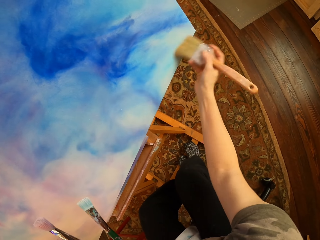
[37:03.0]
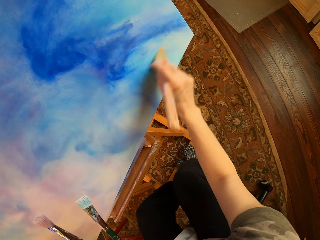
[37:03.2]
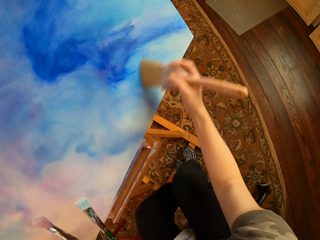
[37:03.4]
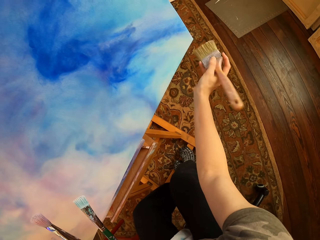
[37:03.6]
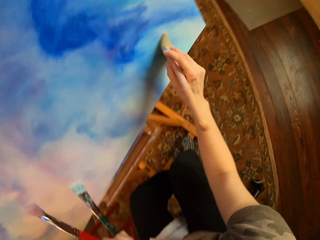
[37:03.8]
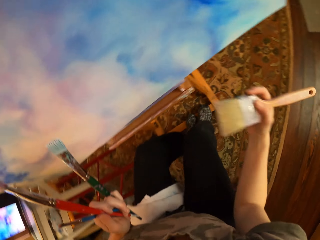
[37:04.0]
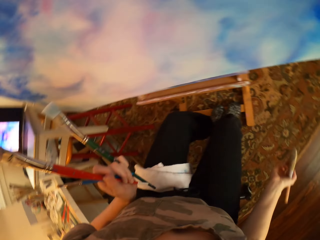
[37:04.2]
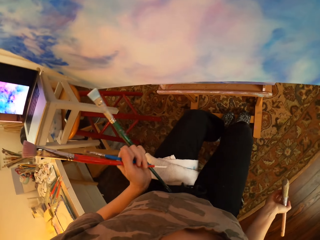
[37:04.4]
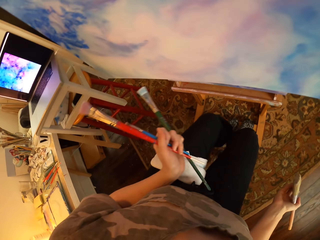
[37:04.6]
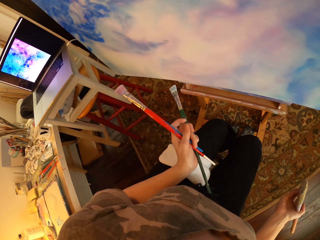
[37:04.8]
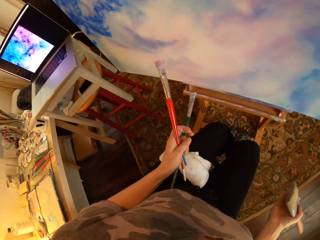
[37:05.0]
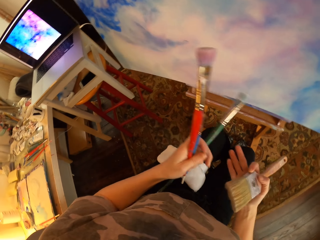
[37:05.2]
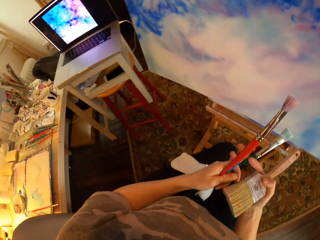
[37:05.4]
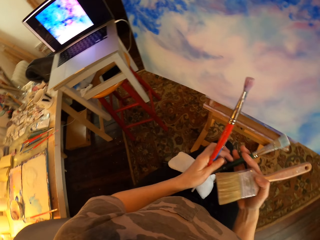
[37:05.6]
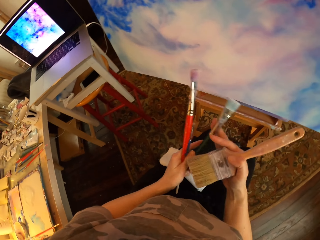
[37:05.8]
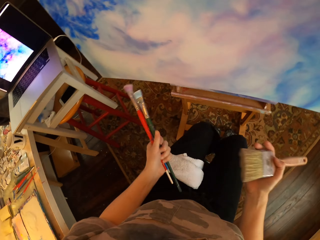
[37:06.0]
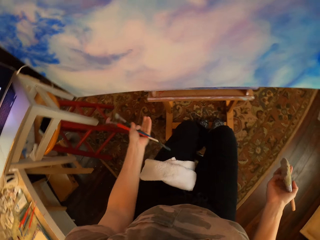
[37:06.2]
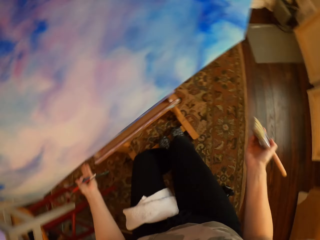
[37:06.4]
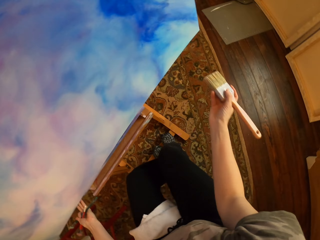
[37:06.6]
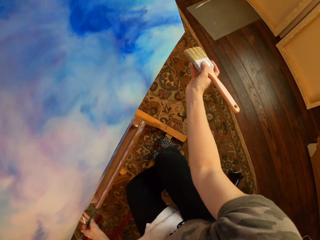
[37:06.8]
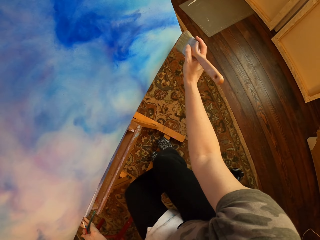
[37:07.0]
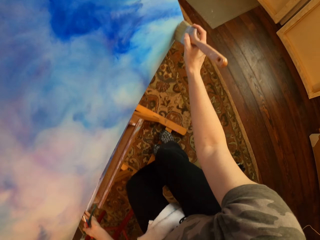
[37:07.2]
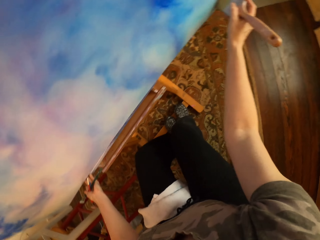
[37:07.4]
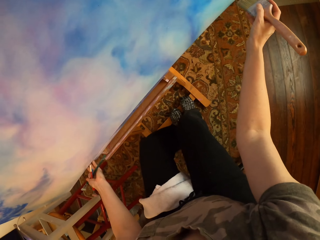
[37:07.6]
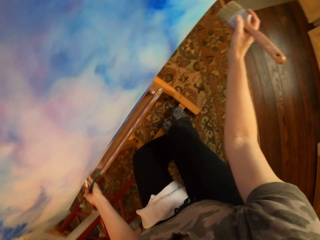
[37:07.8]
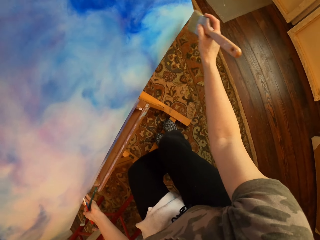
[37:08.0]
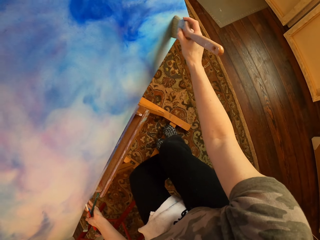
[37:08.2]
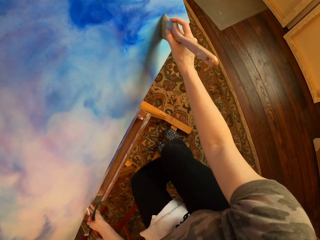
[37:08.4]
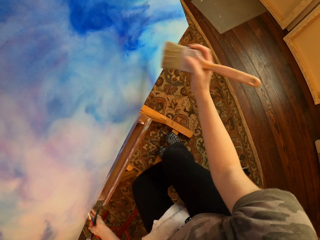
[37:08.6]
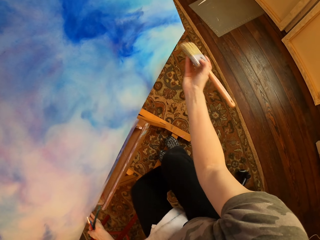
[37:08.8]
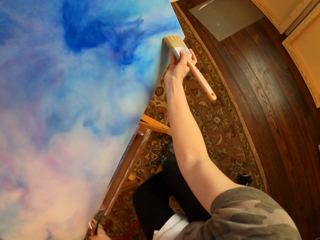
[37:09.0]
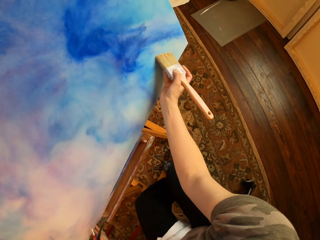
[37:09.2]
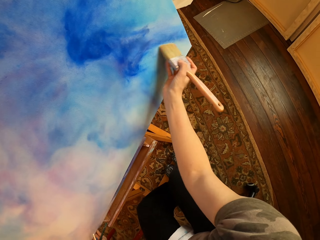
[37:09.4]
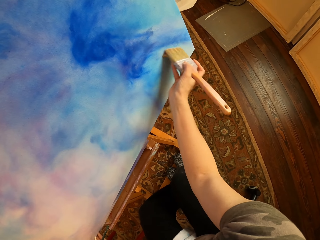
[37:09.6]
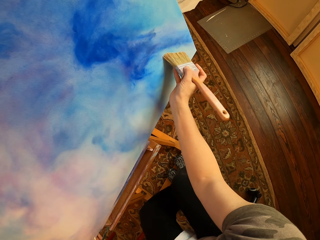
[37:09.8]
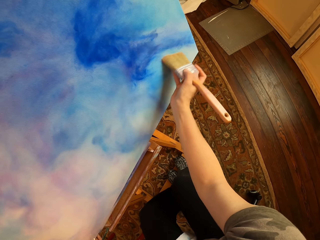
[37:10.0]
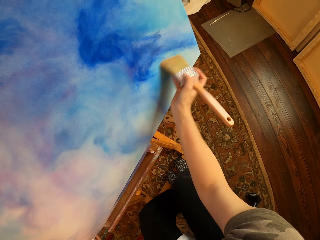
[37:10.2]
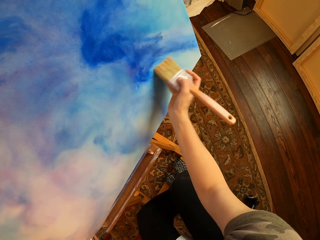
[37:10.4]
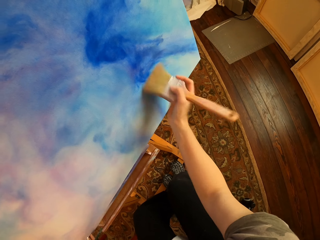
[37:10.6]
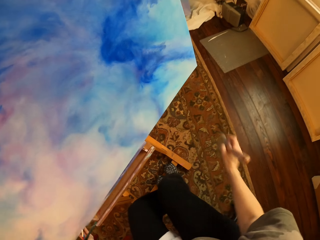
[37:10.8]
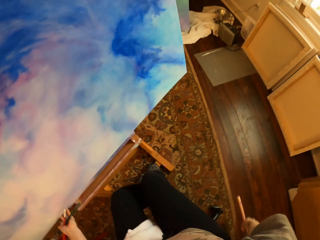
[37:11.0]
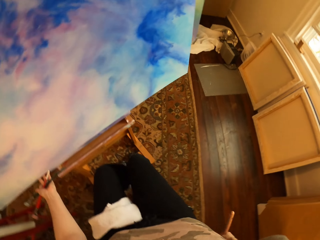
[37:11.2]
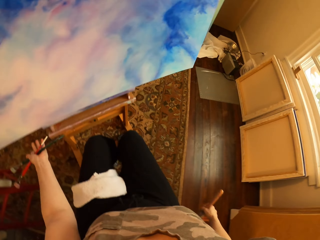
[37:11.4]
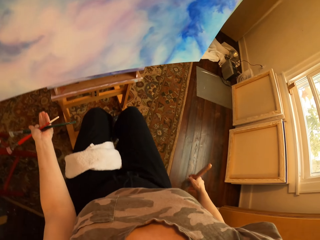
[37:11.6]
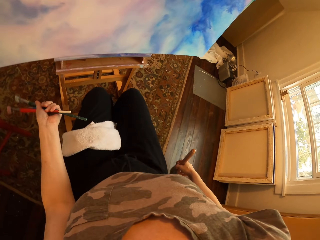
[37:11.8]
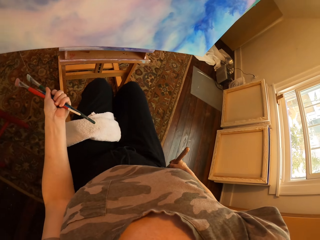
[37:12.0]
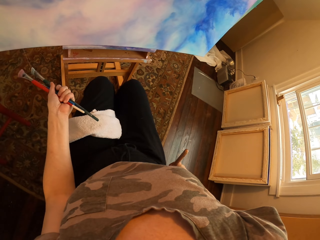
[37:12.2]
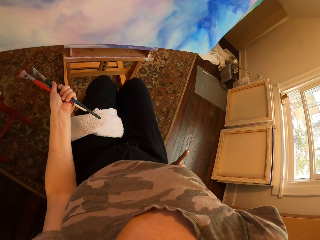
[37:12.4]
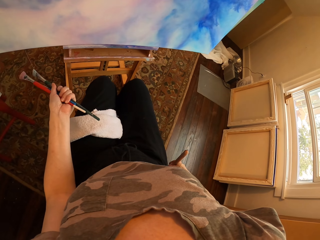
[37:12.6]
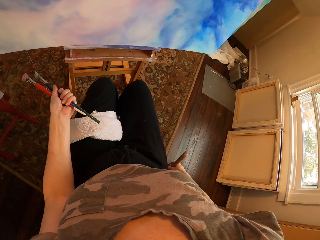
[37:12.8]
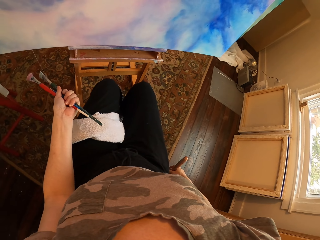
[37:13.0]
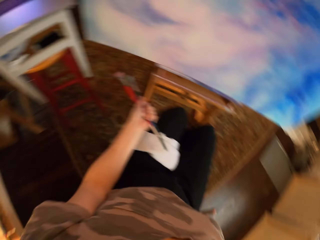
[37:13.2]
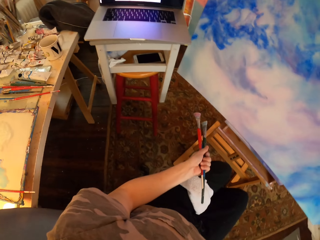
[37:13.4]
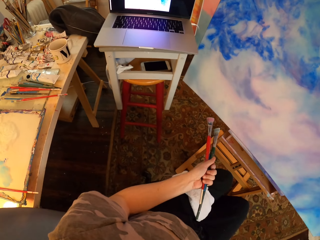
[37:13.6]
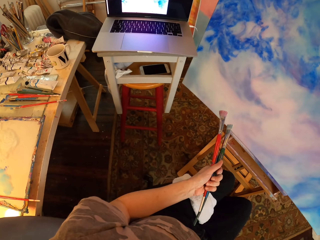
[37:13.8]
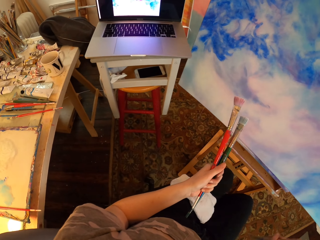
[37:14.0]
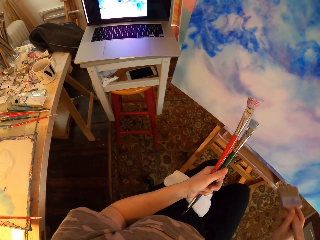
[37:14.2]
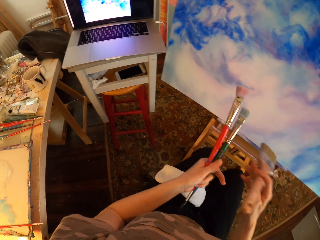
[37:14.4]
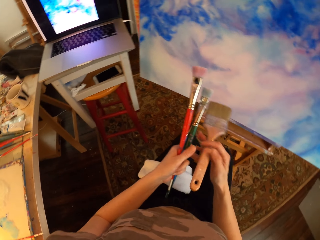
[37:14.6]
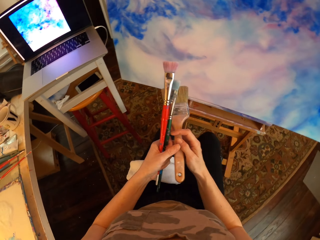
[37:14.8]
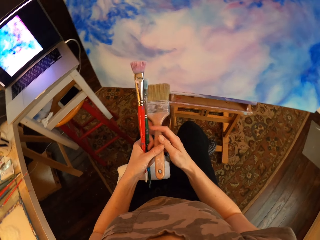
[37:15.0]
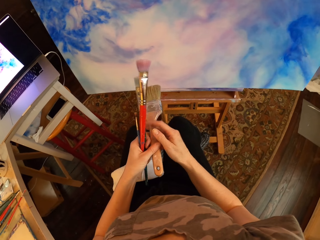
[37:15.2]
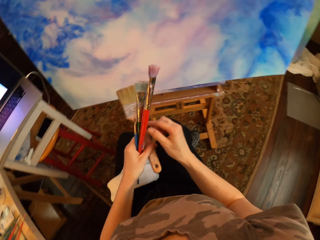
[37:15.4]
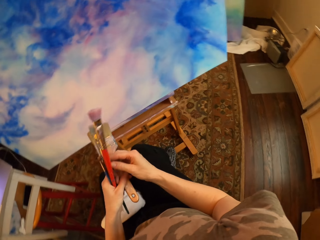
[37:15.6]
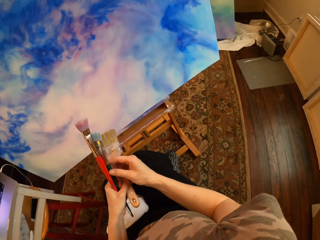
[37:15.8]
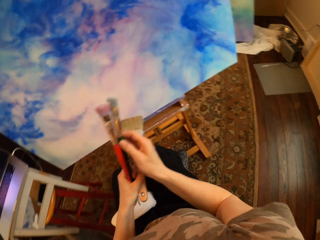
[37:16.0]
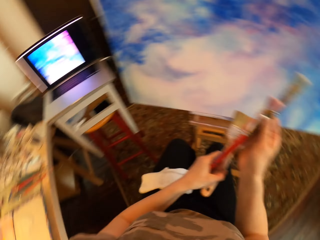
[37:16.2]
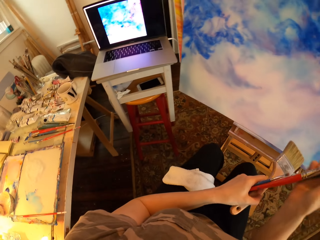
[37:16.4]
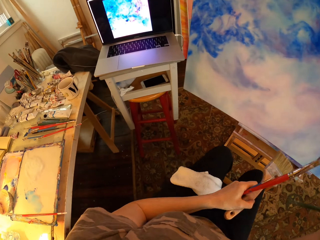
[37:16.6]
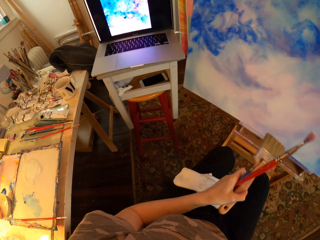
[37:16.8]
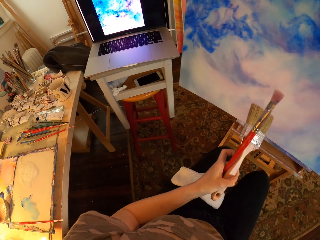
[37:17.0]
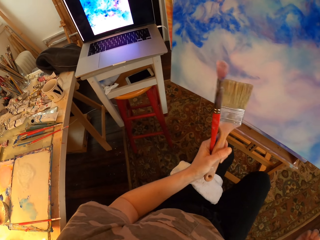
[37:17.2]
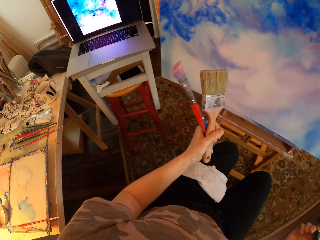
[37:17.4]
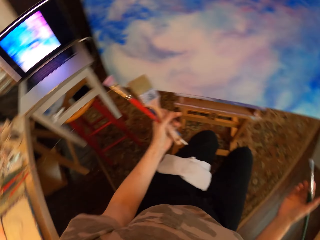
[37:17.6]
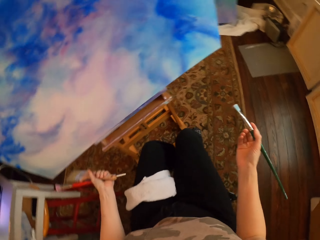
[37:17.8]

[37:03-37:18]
The camera wearer holds brushes and gazes at the painting. They hold the palette with the left hand. They hold the brushes. They brush off excess paint on the painting with a paint brush. They gaze at the painting or the palette. They hold the brushes. They compare the painting to the picture in the laptop. They hold the brushes. They look aside. They put the painting brush on the left hand. They pick a brush from the left hand.

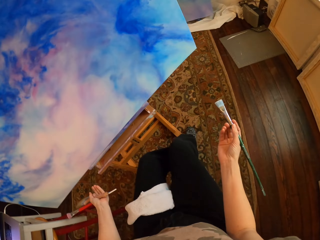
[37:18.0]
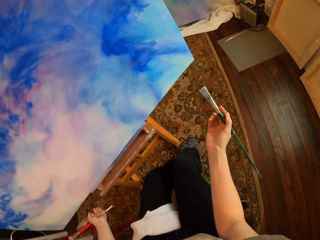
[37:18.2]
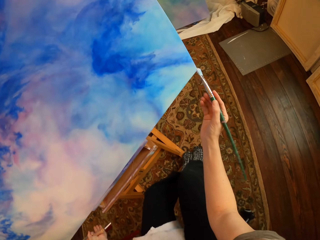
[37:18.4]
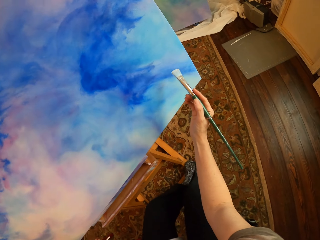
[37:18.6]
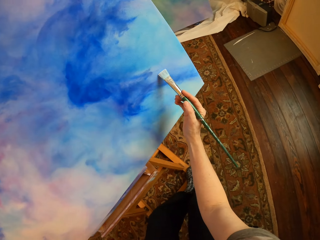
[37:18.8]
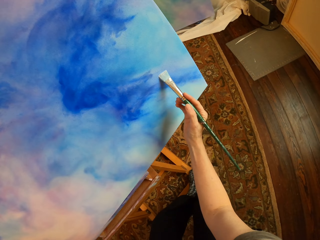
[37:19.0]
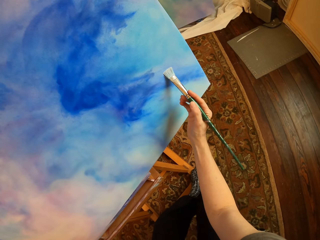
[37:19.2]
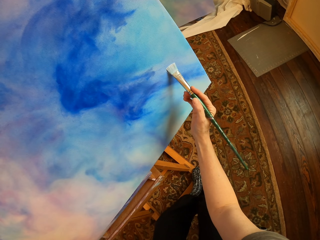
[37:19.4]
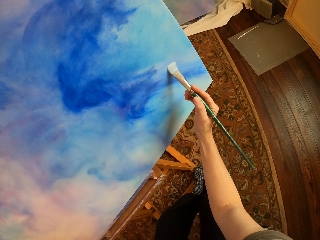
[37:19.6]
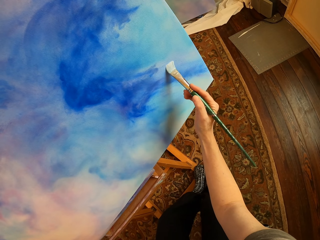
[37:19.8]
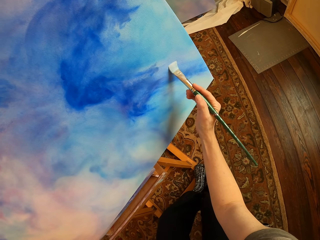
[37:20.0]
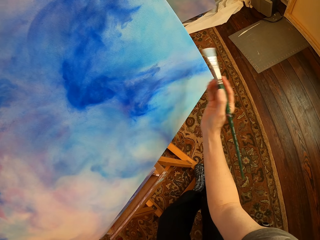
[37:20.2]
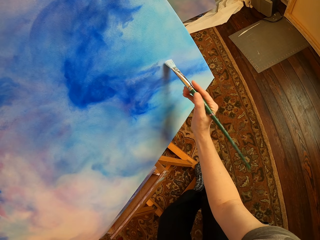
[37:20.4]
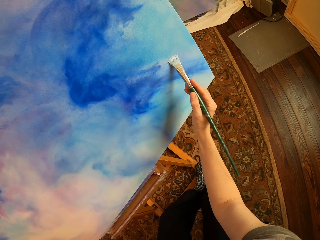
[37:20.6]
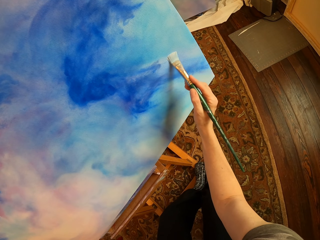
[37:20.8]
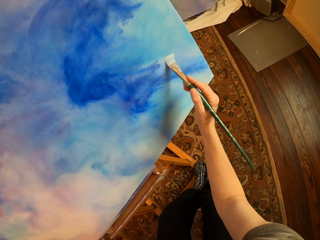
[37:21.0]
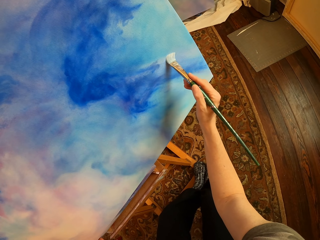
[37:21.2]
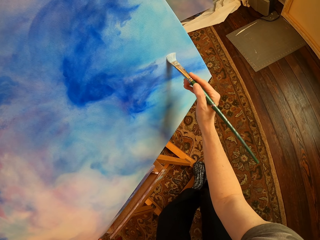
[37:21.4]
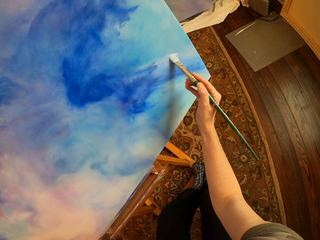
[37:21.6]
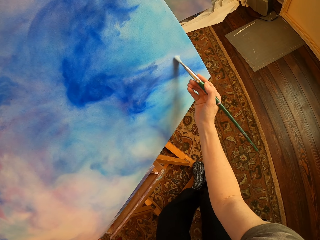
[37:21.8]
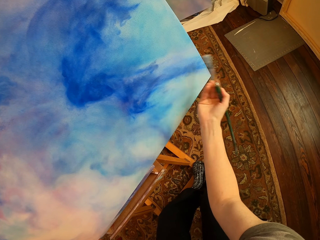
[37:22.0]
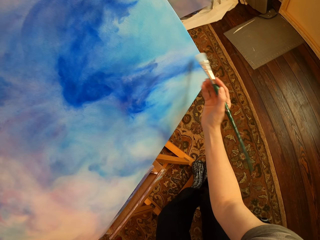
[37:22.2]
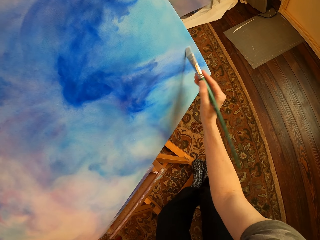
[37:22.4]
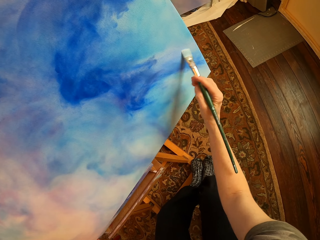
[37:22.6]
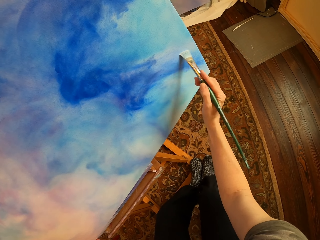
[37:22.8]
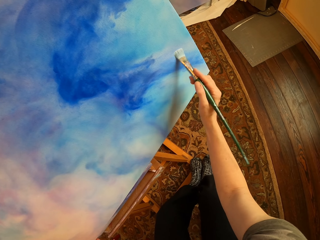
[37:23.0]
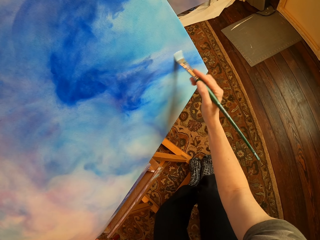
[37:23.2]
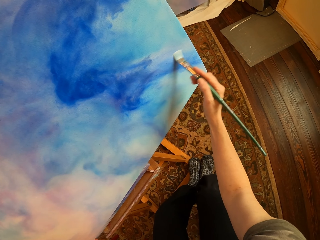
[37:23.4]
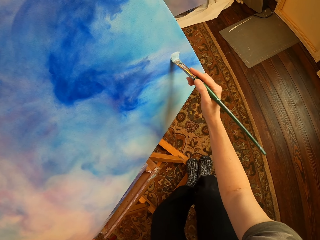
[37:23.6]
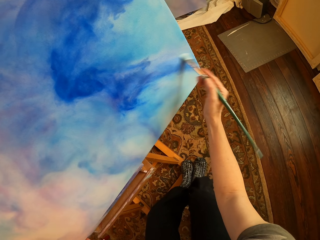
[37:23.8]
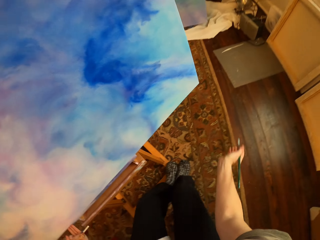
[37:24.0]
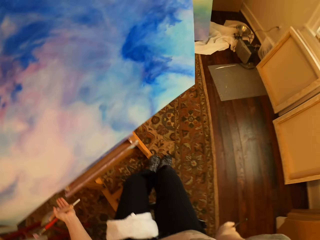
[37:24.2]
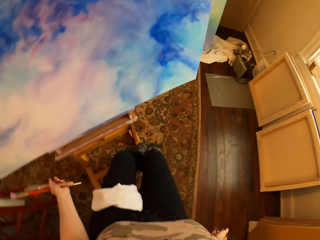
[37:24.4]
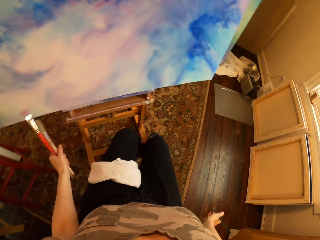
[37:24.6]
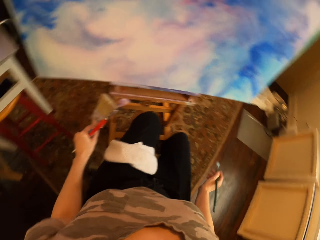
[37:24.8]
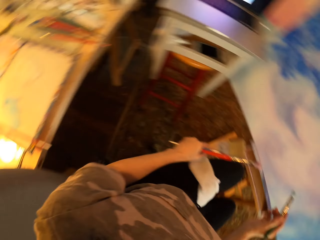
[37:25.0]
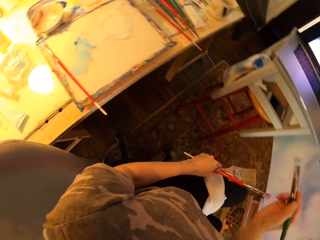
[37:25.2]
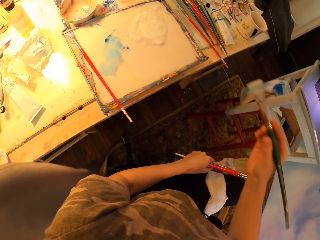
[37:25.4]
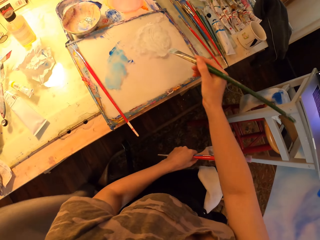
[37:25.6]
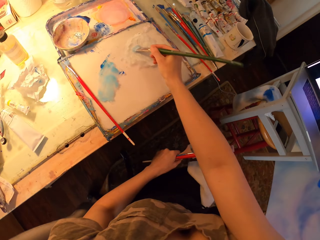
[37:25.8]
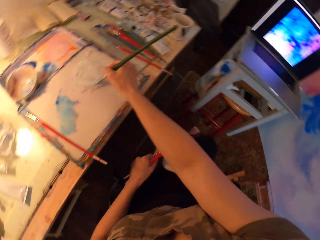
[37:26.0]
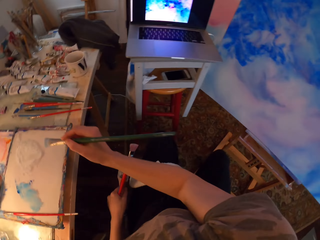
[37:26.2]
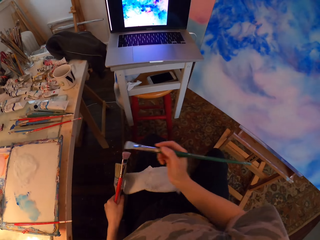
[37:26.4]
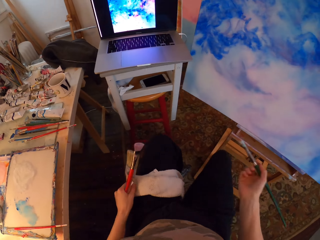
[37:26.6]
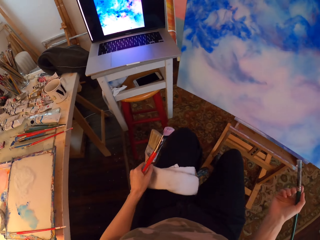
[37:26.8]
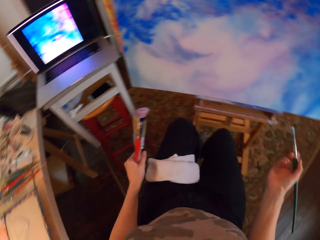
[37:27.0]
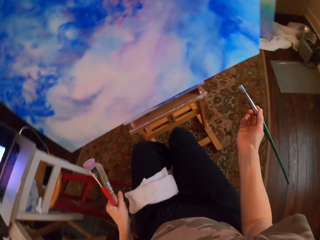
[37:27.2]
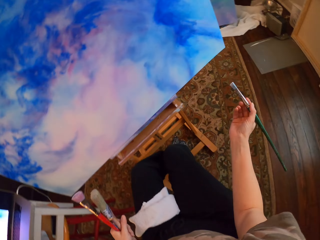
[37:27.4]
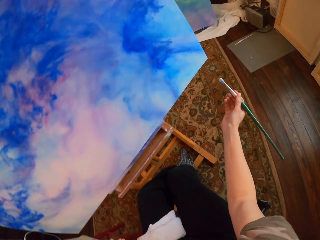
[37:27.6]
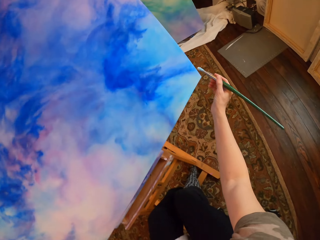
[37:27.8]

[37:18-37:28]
The camera wearer paints the canvas with an art brush. They rub the brush on the palette. They turn around with brushes. They hold the brushes, dip the art brush in white paint, and turn to the painting.
